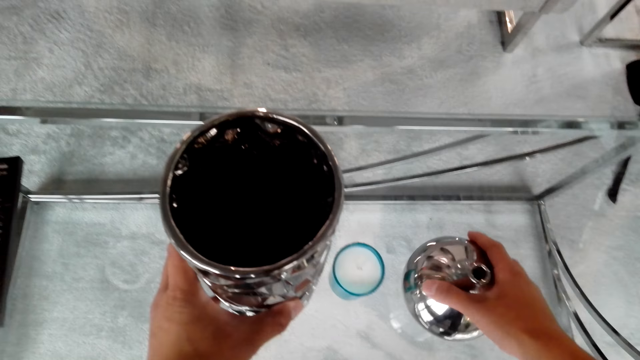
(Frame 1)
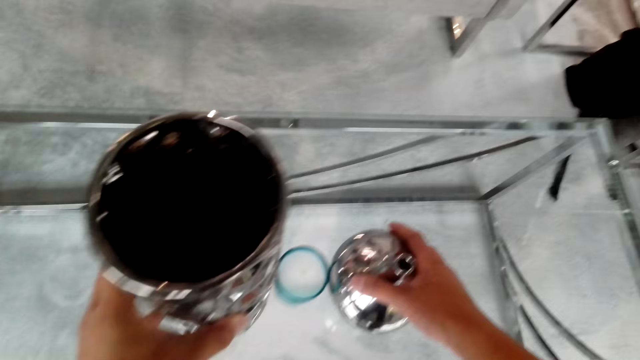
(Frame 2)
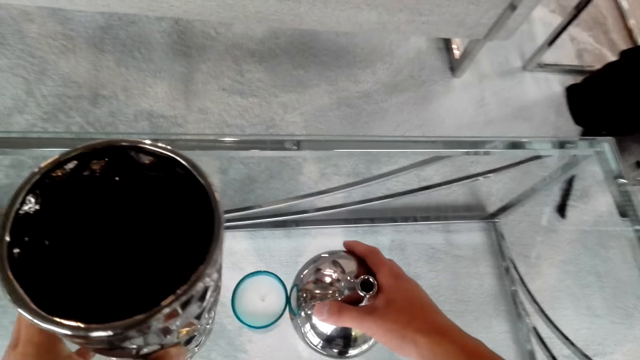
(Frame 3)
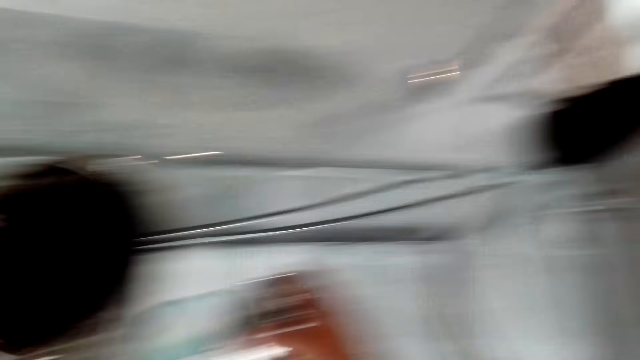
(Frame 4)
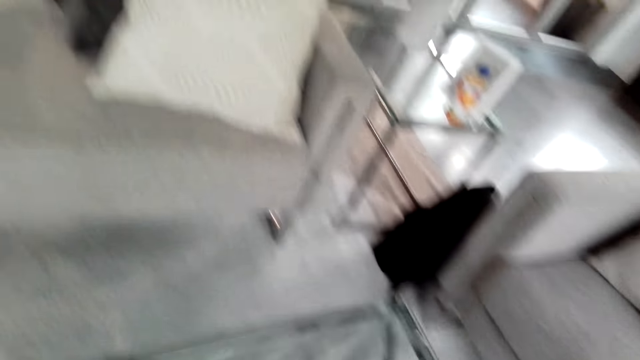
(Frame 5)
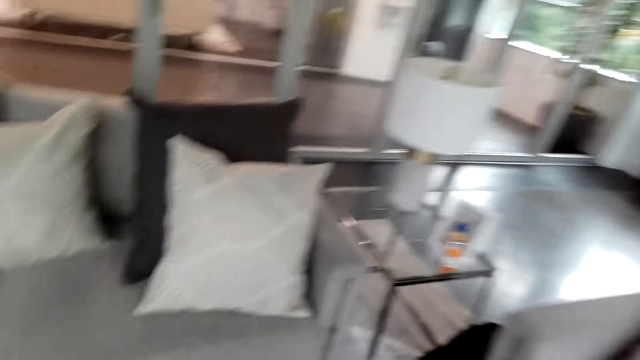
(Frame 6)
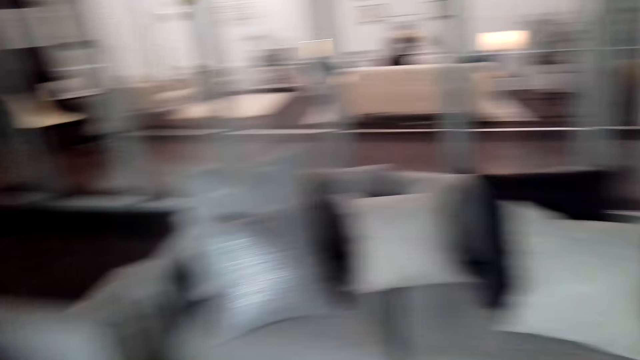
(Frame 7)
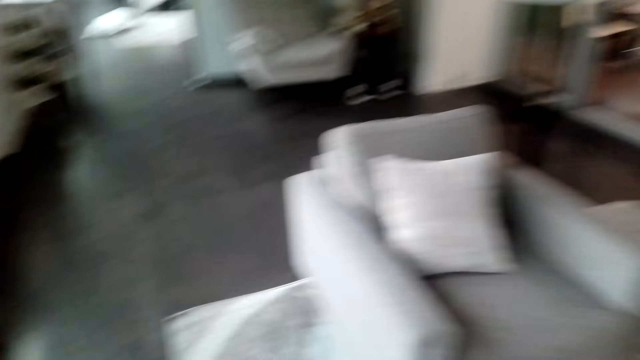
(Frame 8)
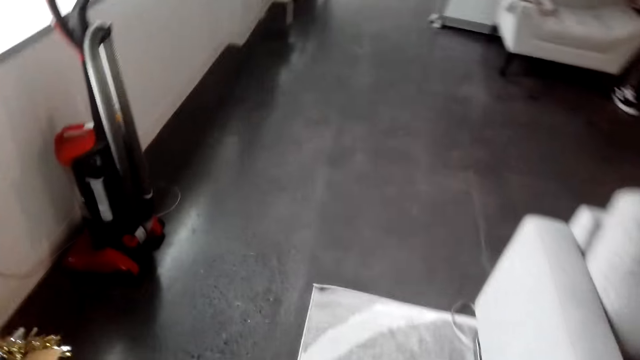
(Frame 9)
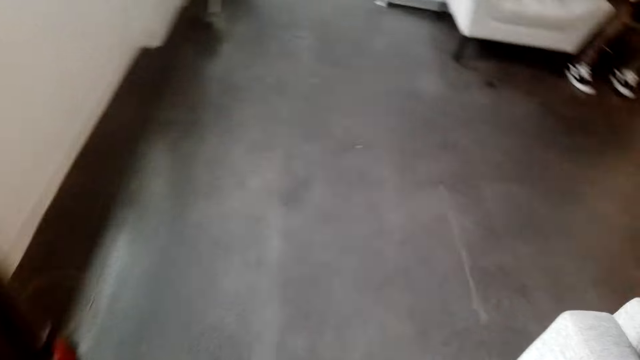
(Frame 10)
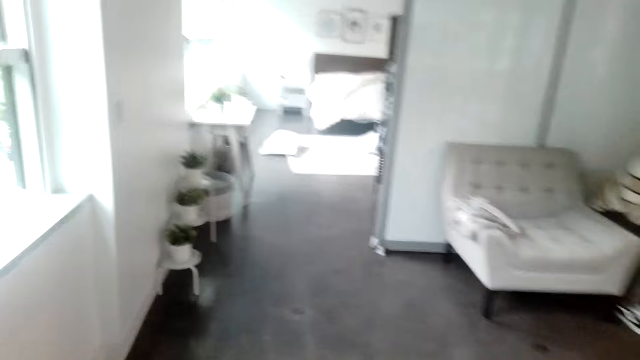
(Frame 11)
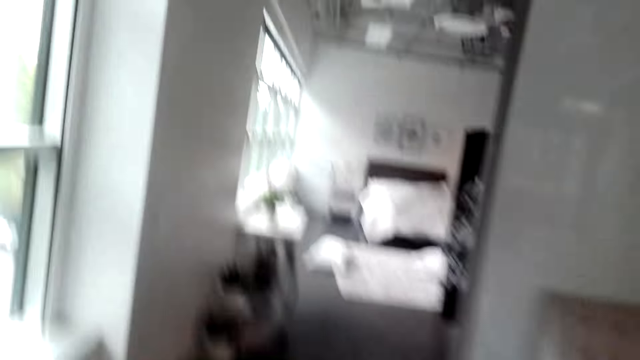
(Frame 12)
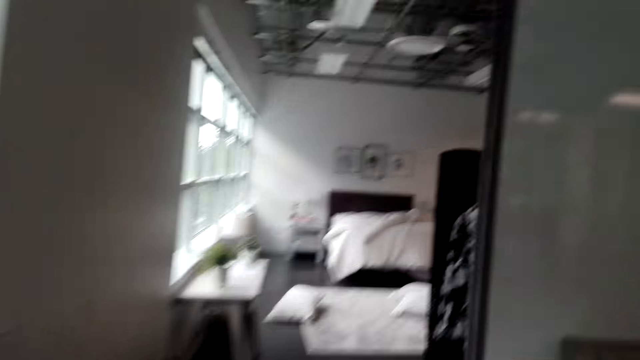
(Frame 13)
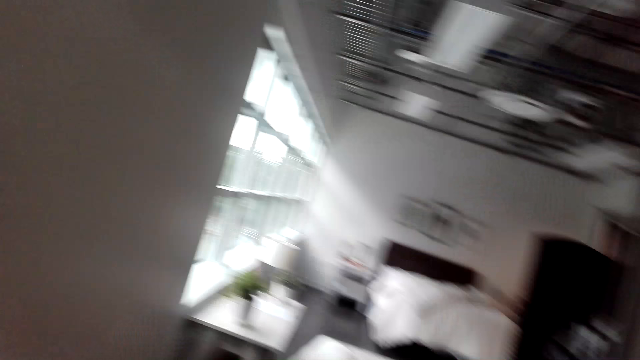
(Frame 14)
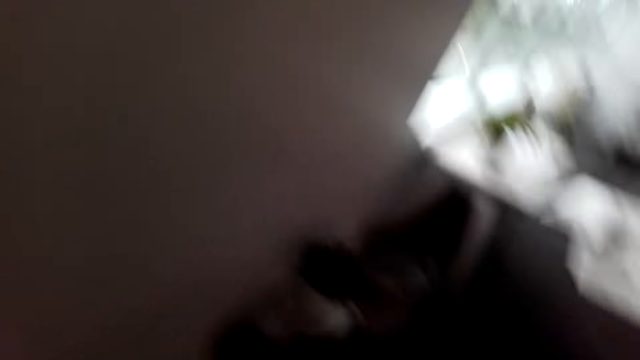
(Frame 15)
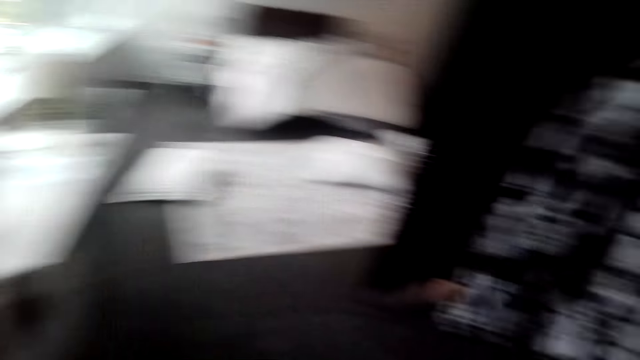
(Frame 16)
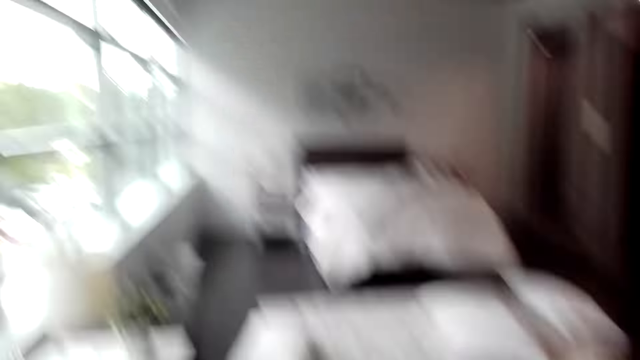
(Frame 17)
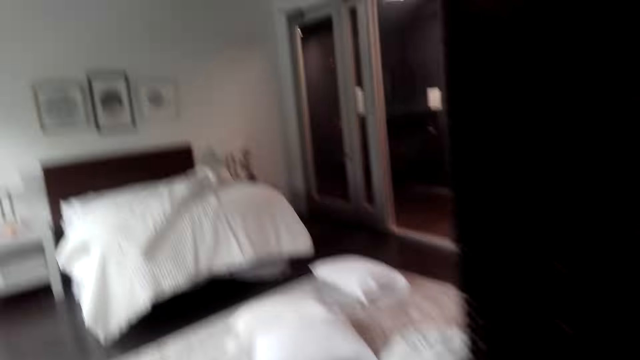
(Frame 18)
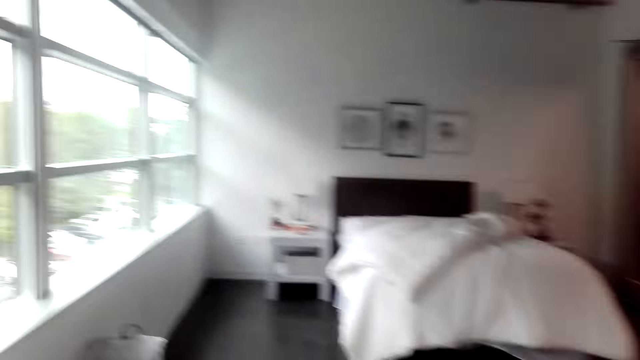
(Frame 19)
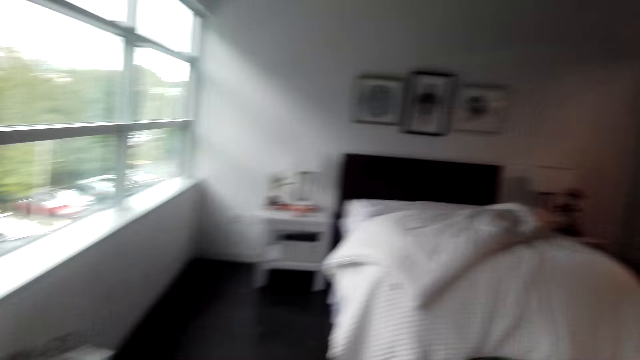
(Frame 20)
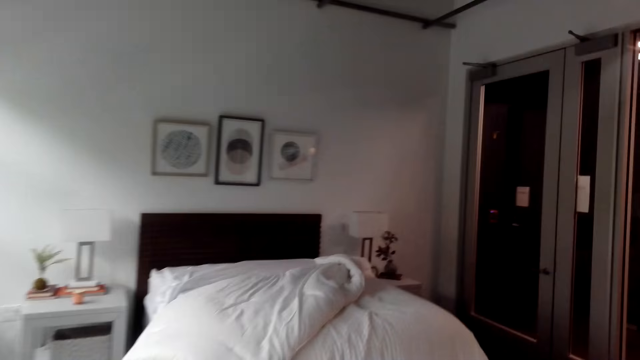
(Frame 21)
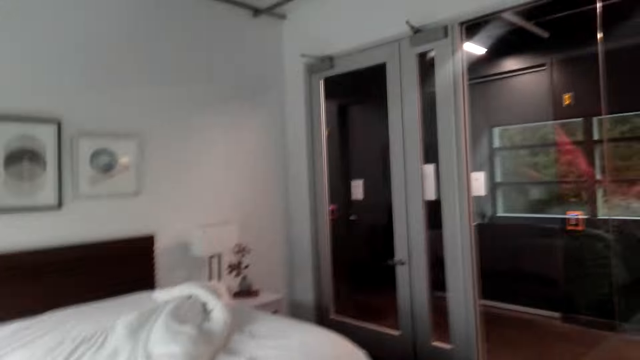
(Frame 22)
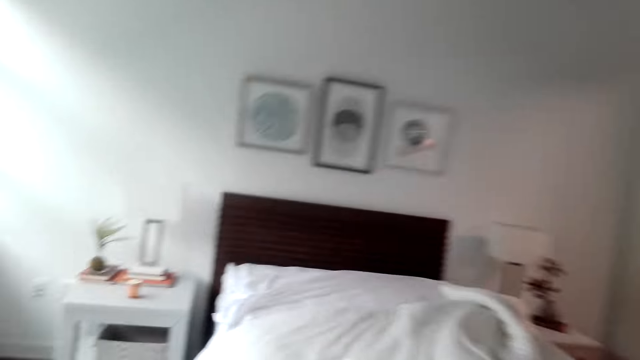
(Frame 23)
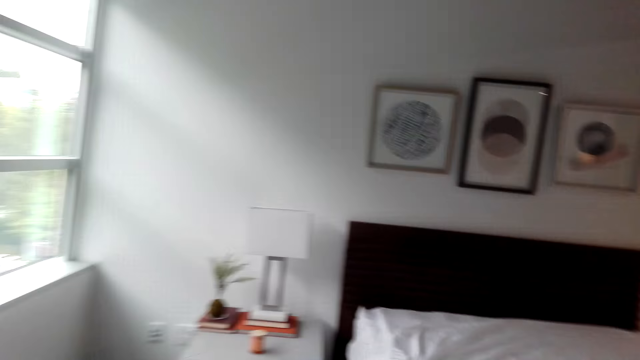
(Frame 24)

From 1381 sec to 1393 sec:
The camera wearer moves something. They hold an object. They move around. They walk to the other room. A person stares at a phone. The camera wearer walks around.

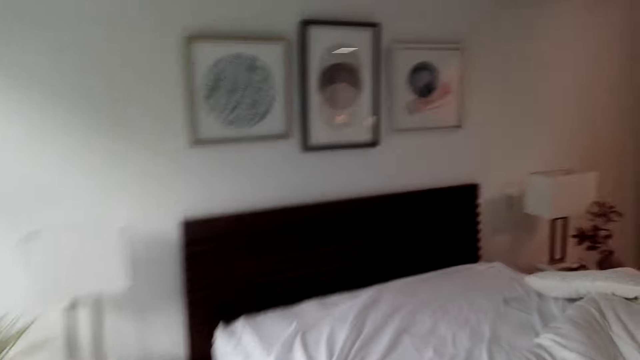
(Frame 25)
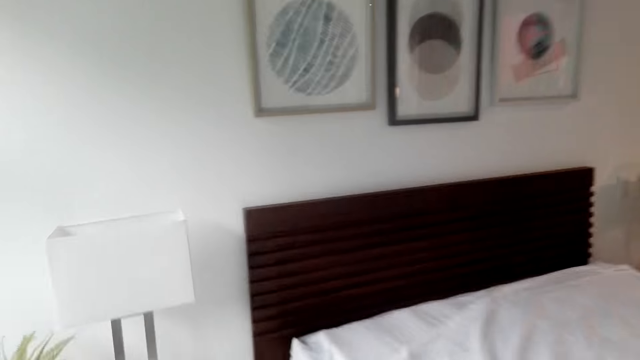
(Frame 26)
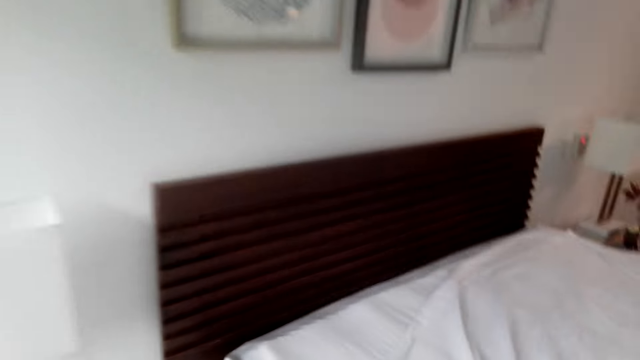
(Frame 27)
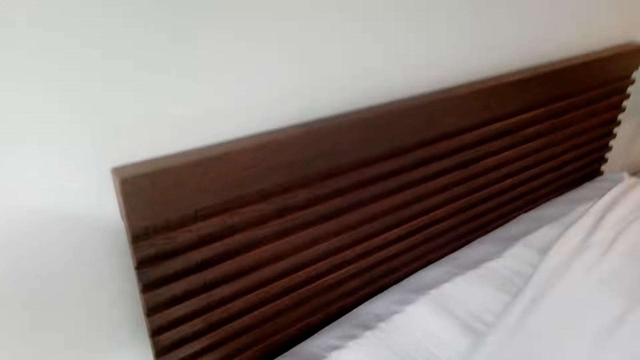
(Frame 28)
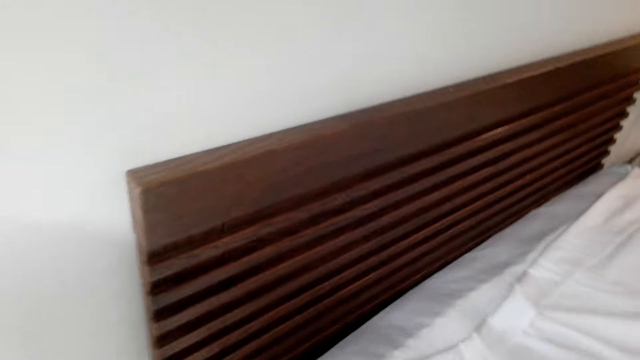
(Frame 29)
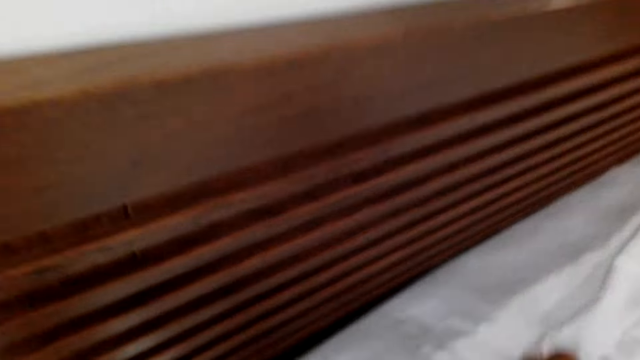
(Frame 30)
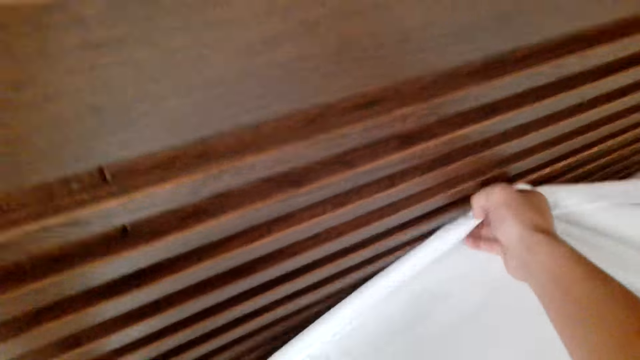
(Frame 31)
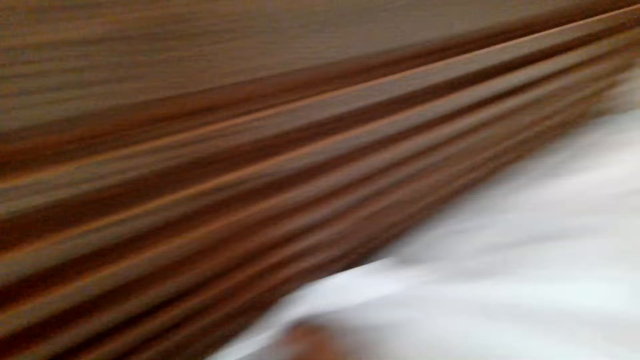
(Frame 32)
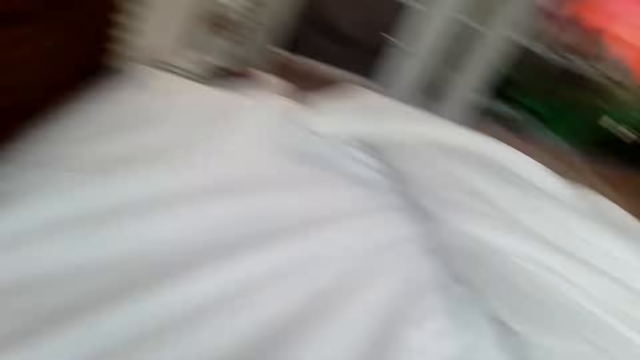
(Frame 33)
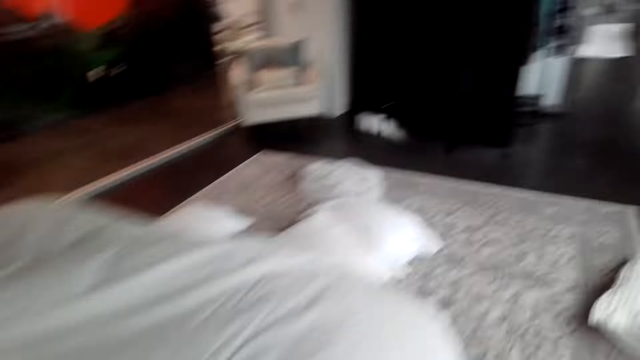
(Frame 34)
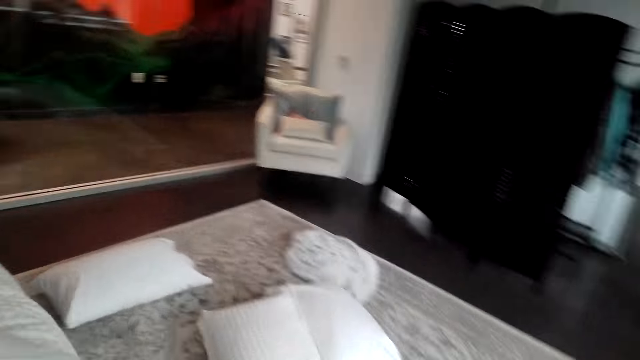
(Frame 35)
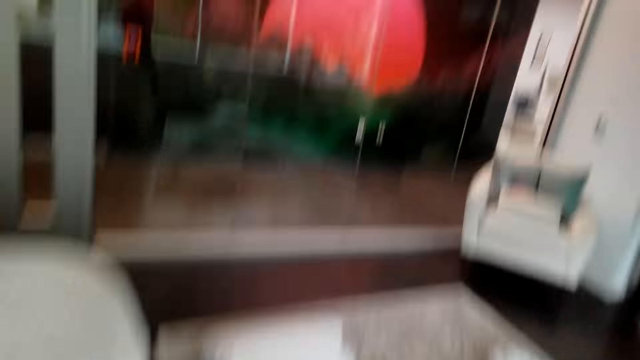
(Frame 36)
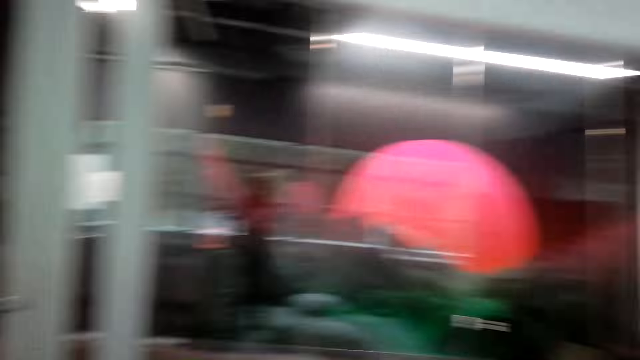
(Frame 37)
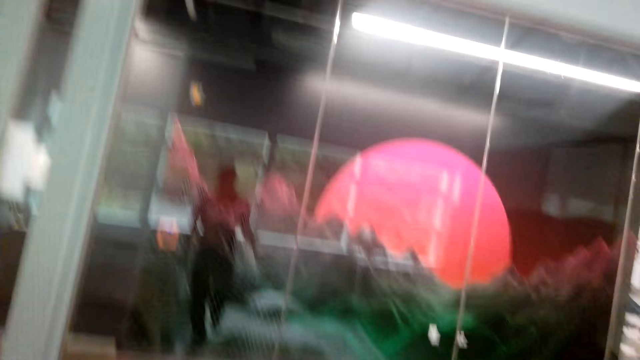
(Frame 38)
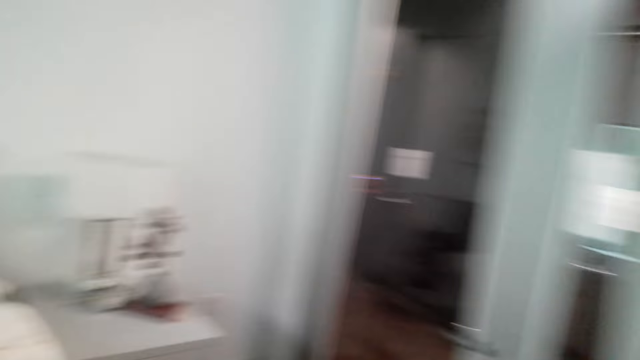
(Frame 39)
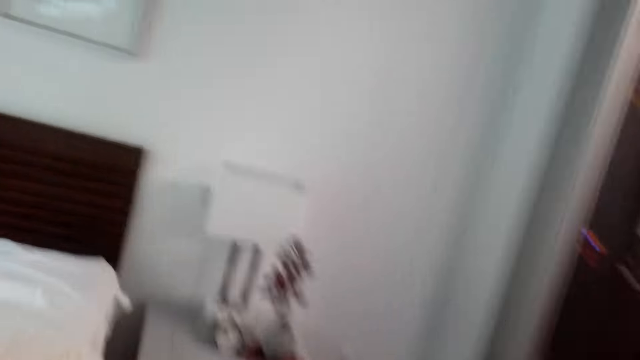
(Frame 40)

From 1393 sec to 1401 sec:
The camera wearer makes the bed. They spread the bedsheet. They move around. A person walks around. The camera wearer walks around.
